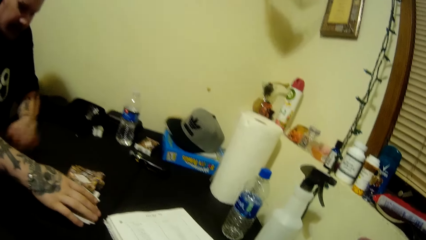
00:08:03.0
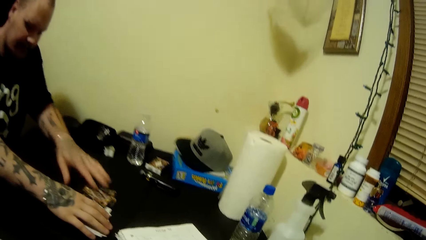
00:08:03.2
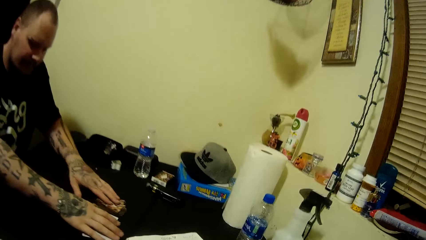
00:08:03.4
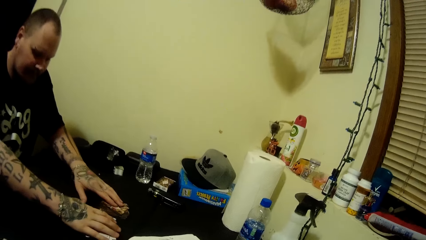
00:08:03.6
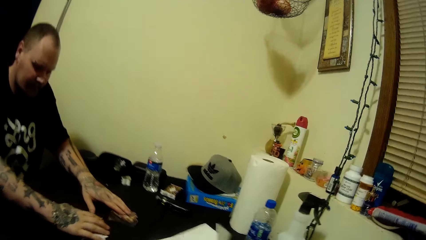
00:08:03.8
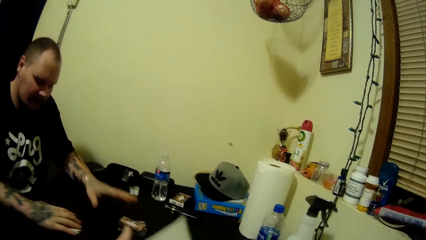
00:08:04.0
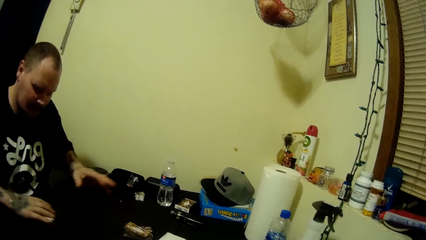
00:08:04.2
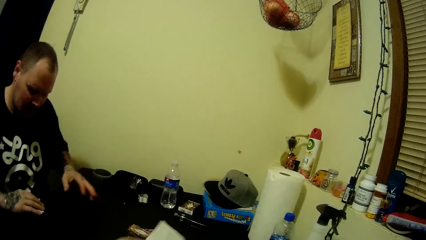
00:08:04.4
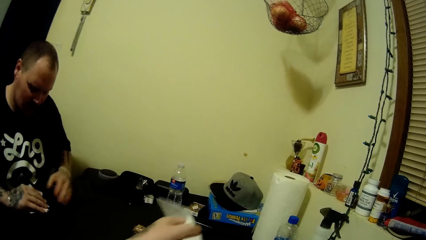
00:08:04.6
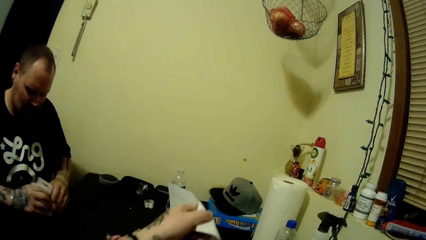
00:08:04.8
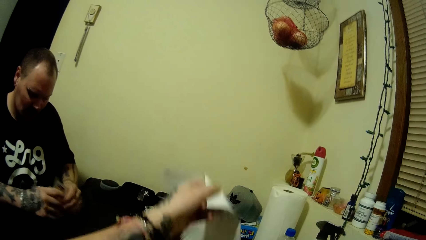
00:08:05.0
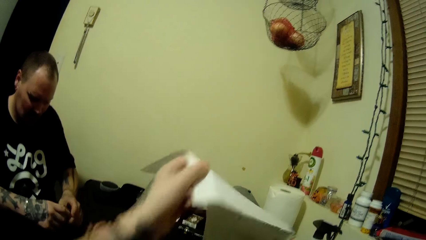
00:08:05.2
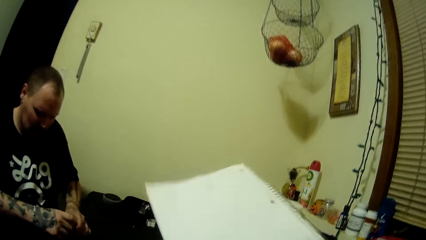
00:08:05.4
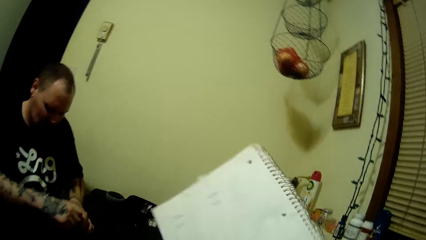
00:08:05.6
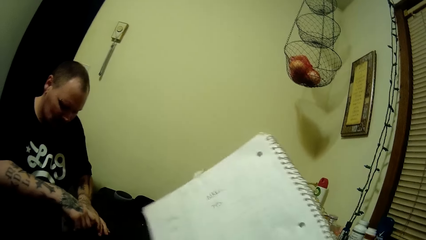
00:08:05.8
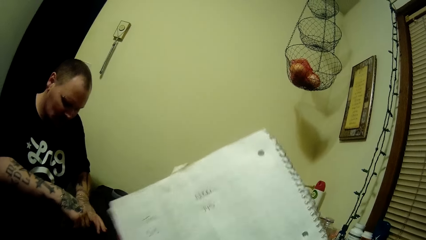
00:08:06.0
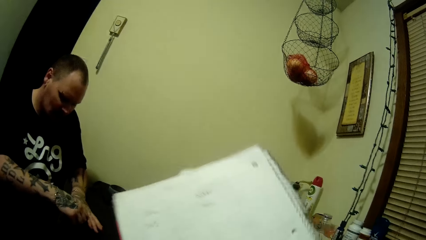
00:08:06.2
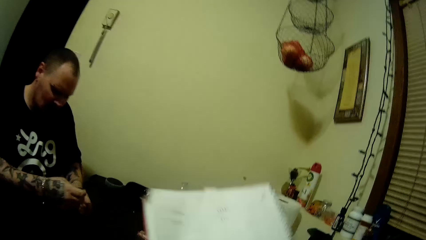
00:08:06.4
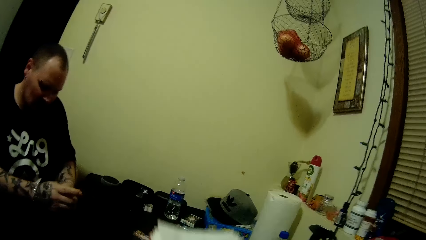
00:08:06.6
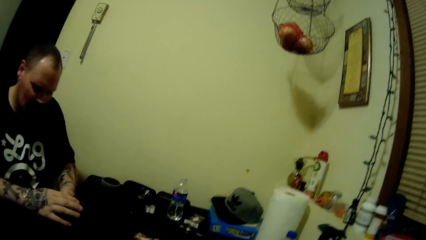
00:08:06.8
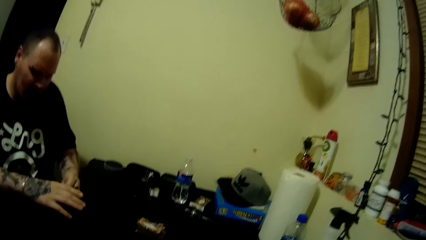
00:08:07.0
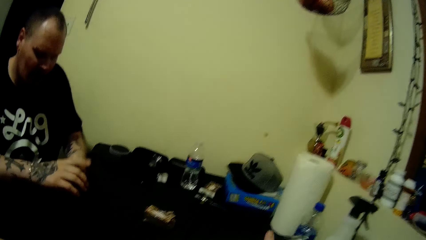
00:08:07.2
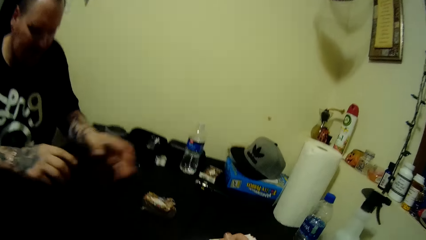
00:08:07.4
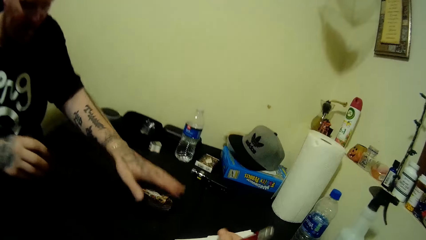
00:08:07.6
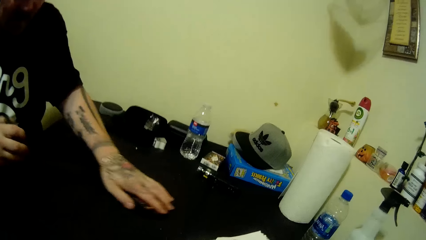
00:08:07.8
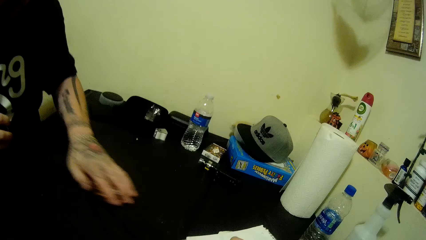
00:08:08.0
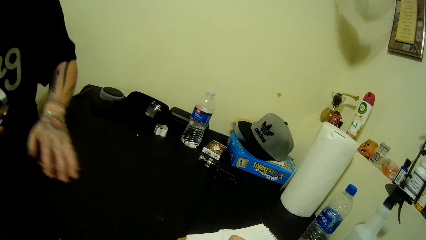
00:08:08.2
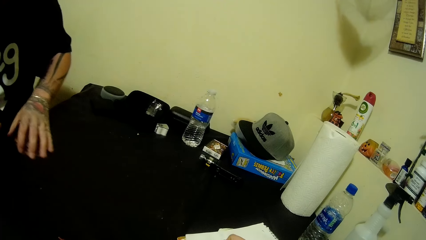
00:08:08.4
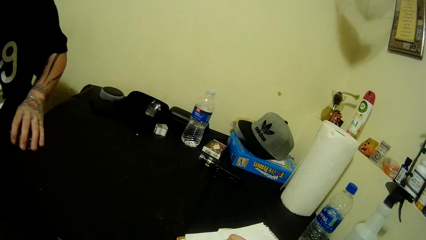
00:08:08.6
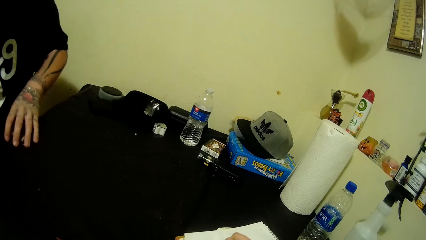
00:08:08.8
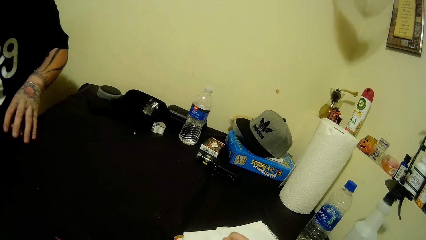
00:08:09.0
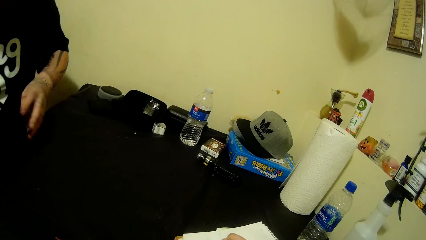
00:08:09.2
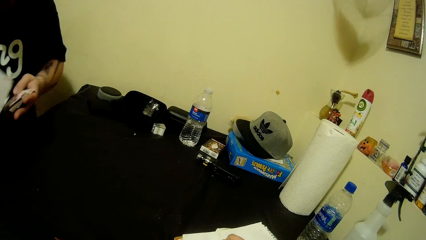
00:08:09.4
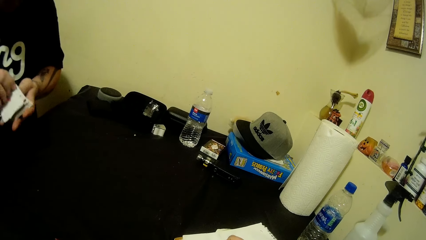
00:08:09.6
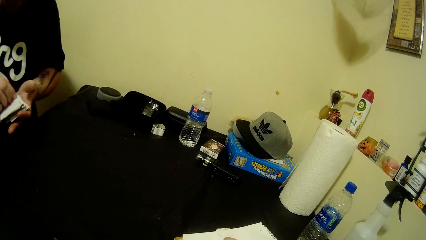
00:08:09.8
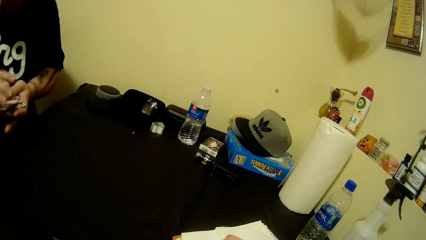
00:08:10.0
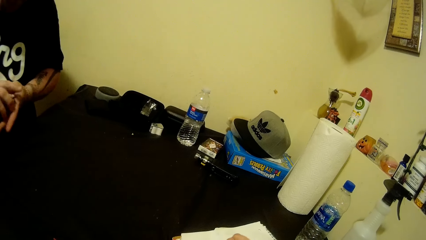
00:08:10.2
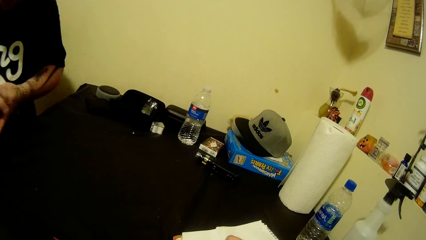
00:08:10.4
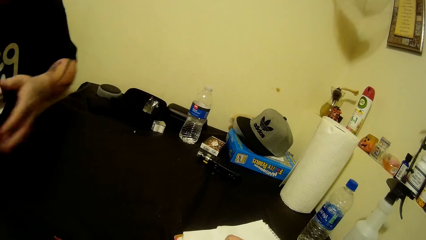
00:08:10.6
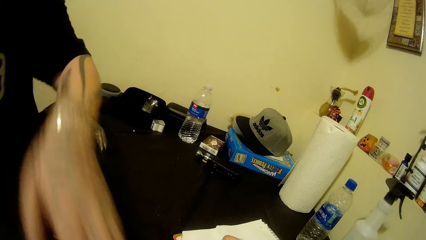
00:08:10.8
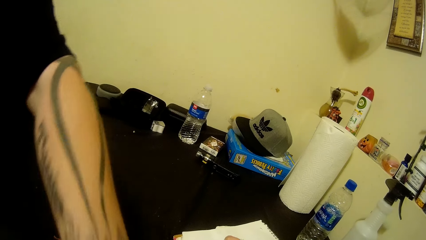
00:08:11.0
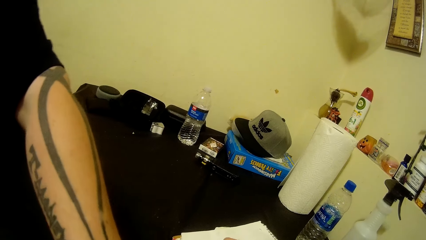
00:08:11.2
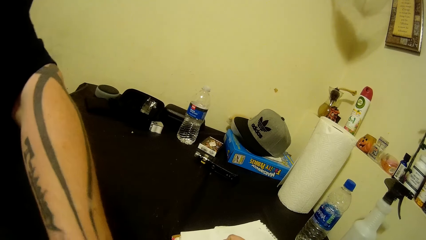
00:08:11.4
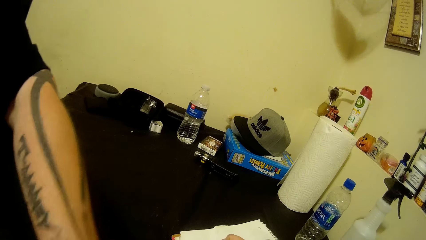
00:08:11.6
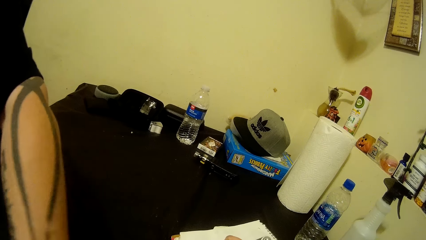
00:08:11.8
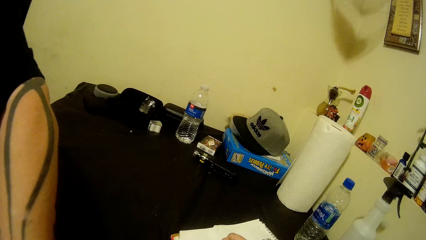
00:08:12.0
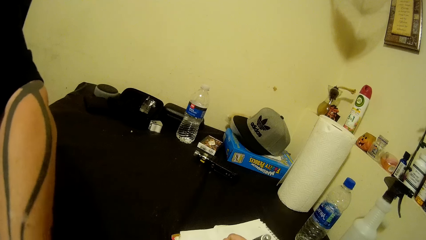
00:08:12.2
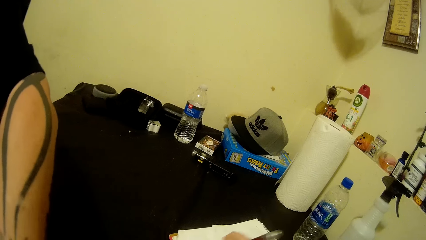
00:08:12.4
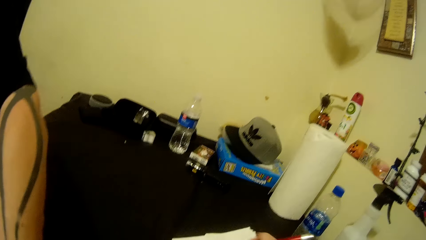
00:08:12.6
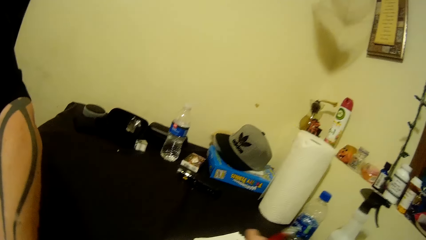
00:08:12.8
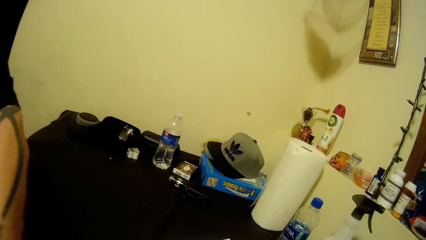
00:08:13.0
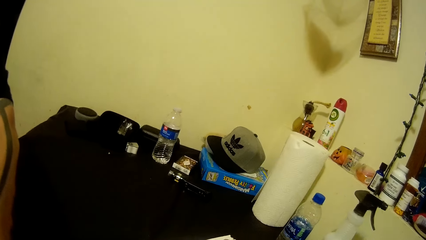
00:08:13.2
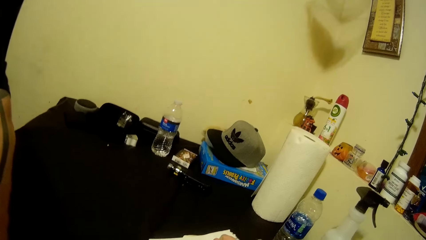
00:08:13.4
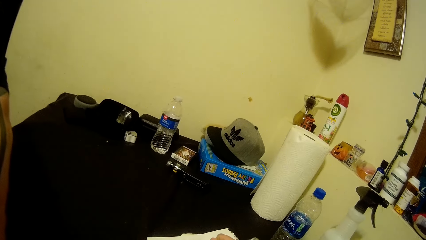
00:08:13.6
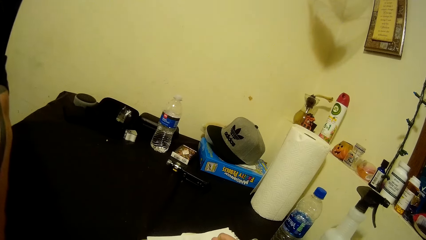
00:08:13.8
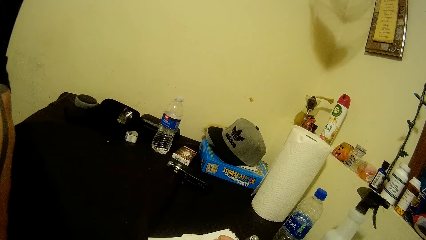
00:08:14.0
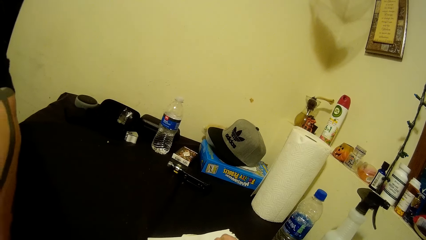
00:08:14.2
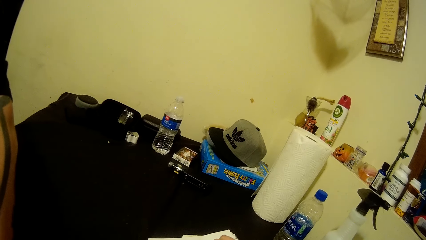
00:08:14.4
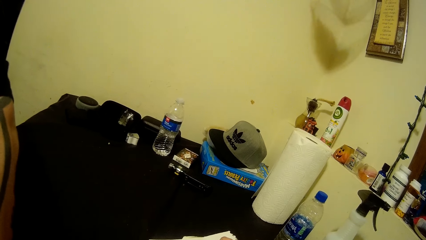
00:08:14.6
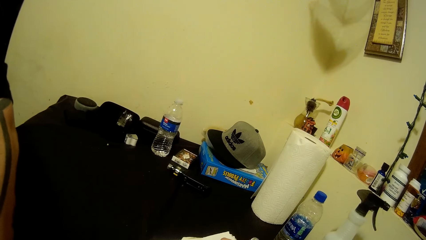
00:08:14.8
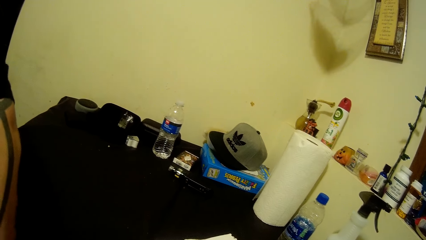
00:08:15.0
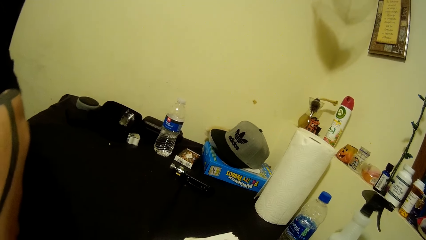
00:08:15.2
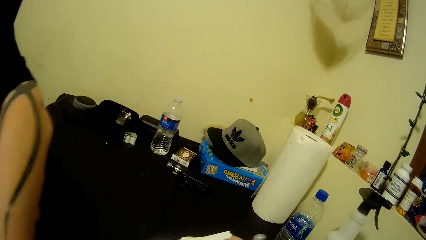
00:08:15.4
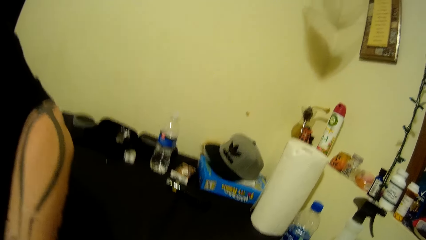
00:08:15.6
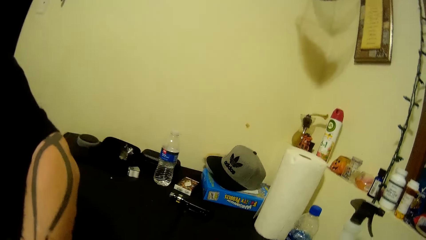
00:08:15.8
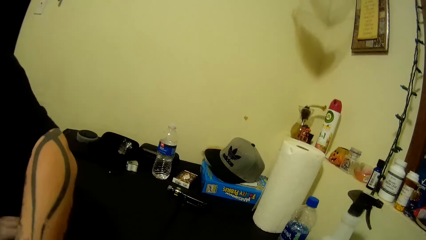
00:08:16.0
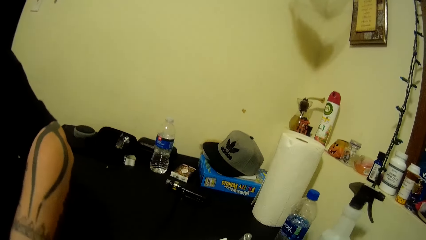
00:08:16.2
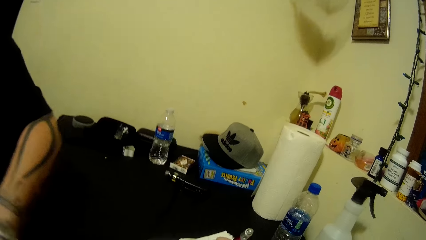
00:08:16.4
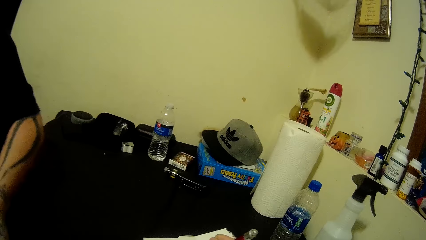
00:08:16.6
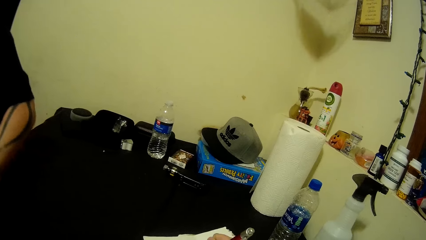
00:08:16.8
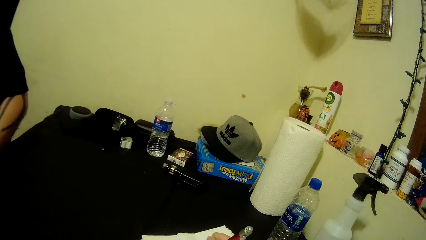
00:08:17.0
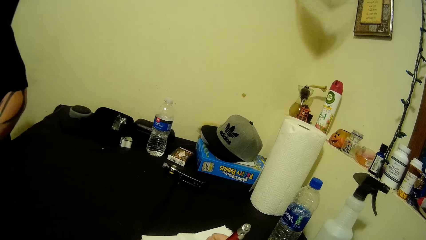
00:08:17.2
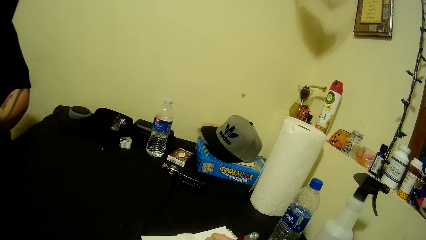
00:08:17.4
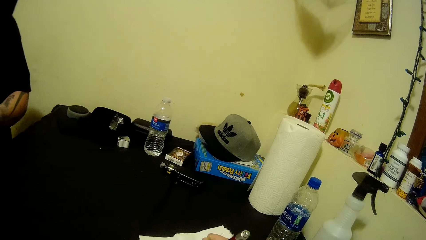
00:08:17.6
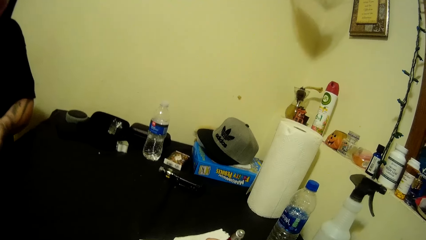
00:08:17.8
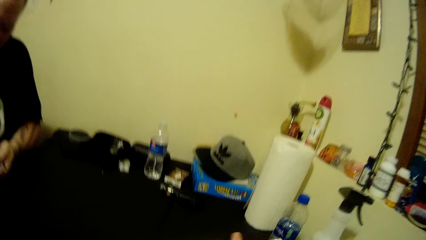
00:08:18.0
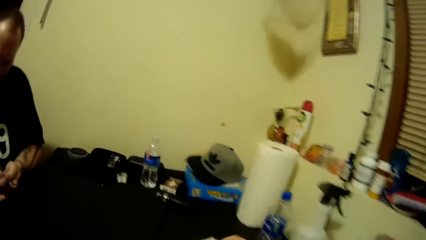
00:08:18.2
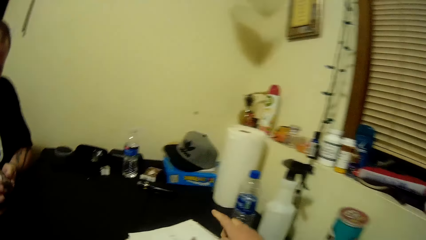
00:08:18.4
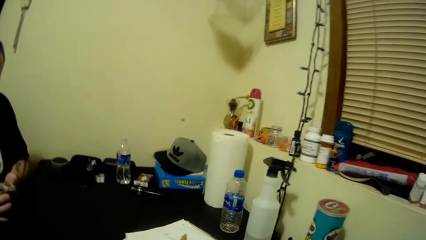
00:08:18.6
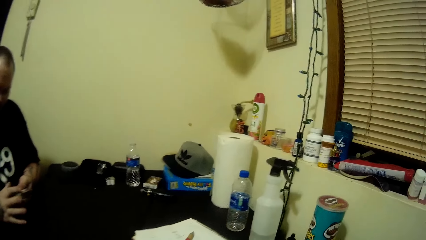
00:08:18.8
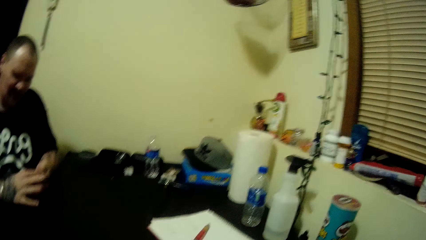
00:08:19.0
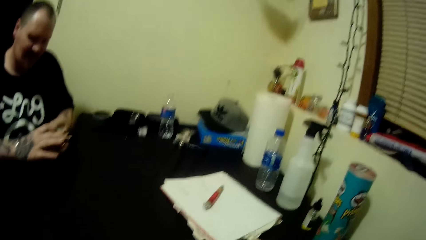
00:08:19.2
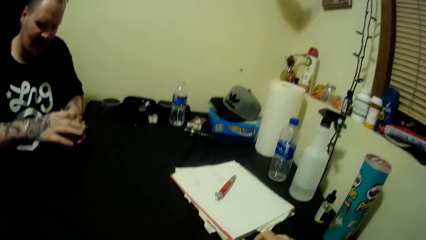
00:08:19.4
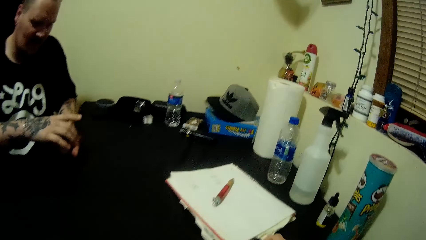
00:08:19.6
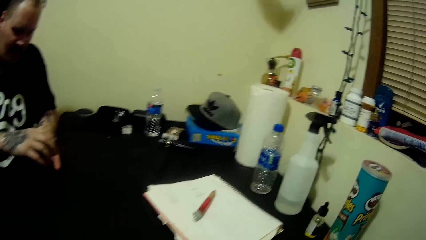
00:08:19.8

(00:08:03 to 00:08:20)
The man places the cards in his right hand on the cards on the table. The man touches a card stack on the table with his left hand. The man picks up the cards from the table with his right hand. The camera wearer lifts up the book from the table with her two hands. The man shuffles the cards with his two hands. The man picks up the cards from the table with his left hand. The man passes the cards from his left hand to his right hand. The man picks cards from the table with his left hand. The camera wearer drops the pen on the book with her right hand.
